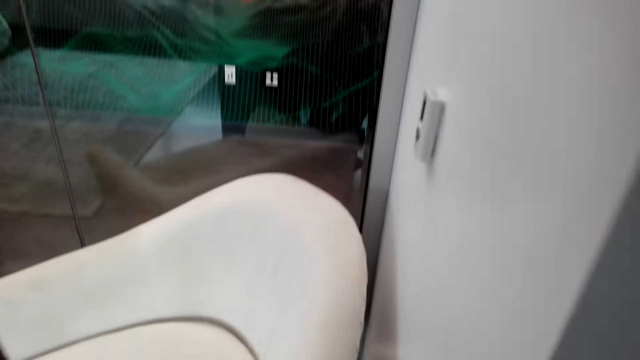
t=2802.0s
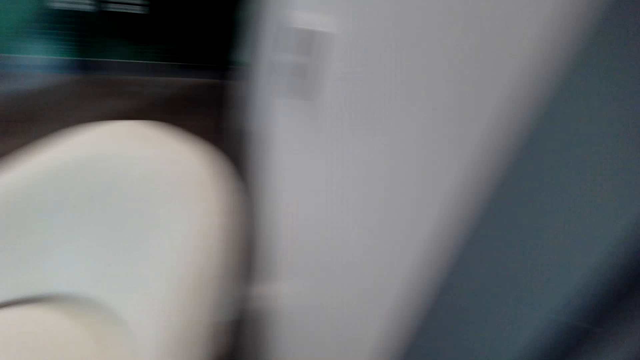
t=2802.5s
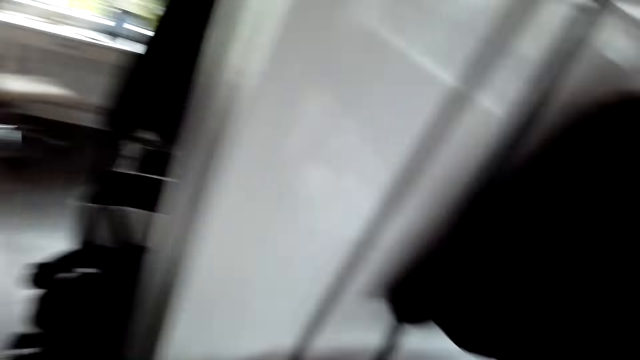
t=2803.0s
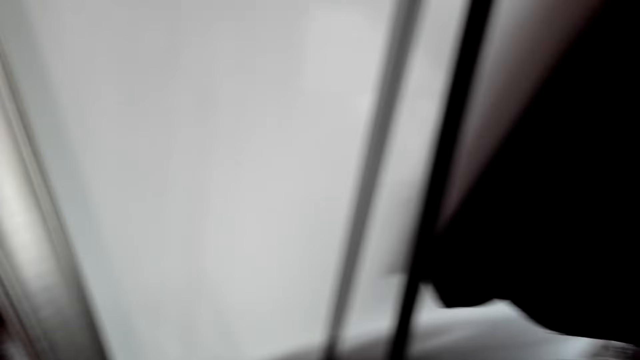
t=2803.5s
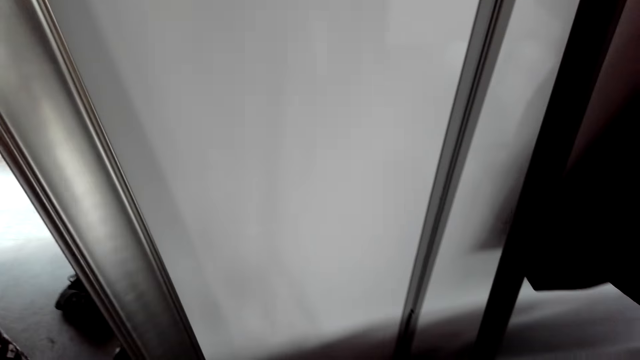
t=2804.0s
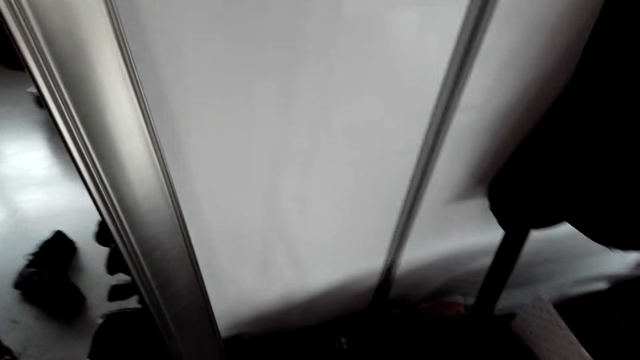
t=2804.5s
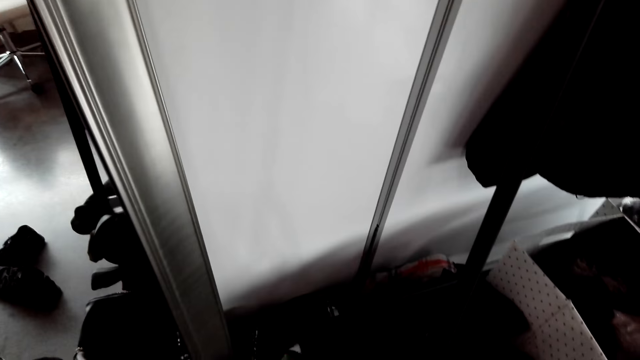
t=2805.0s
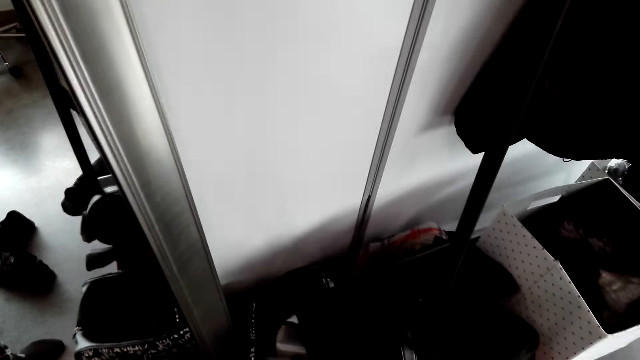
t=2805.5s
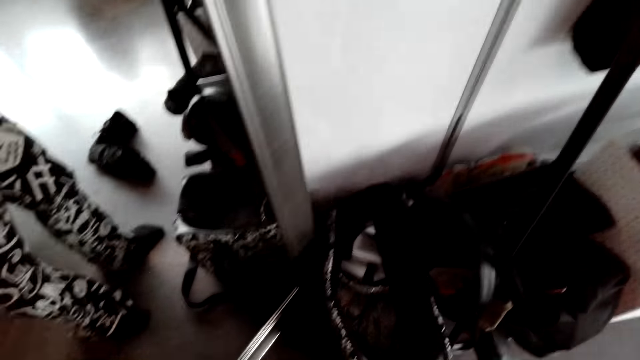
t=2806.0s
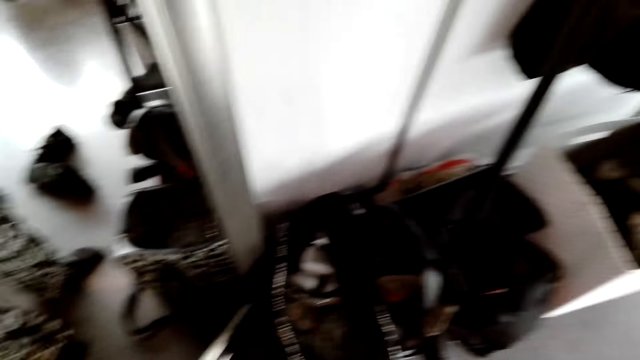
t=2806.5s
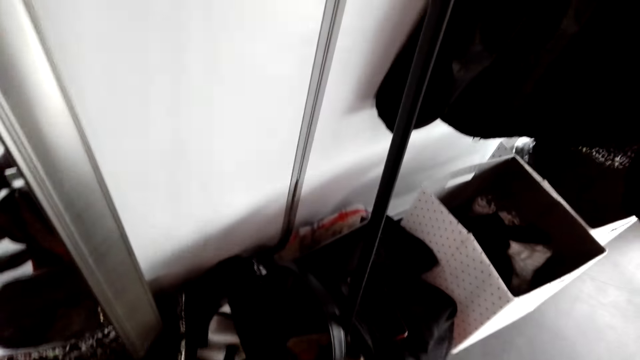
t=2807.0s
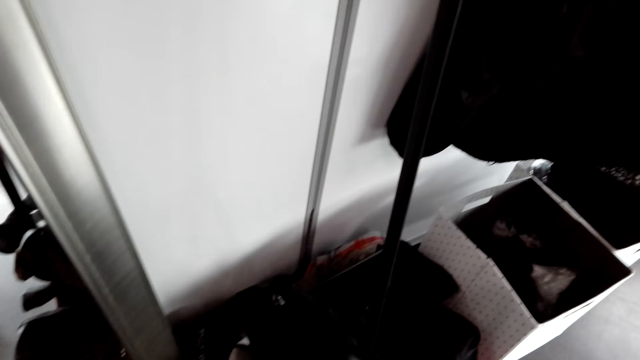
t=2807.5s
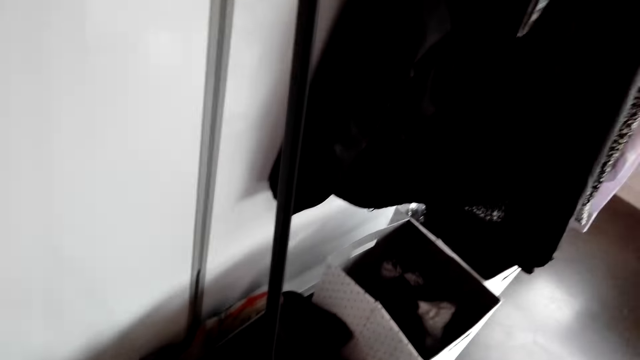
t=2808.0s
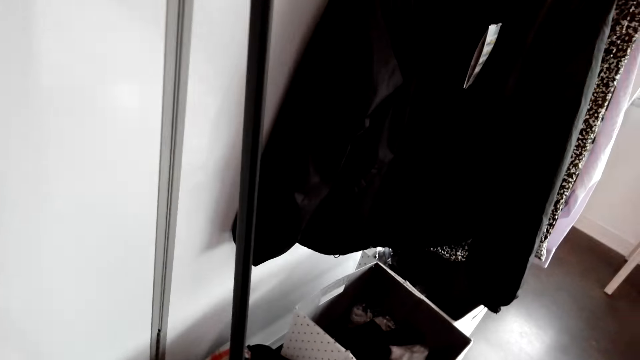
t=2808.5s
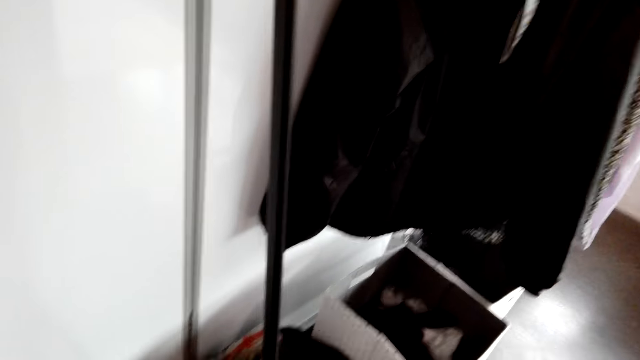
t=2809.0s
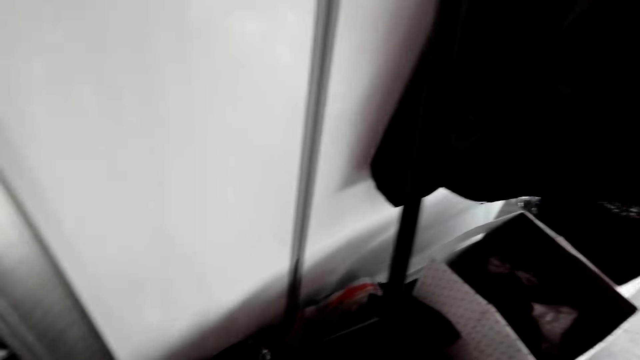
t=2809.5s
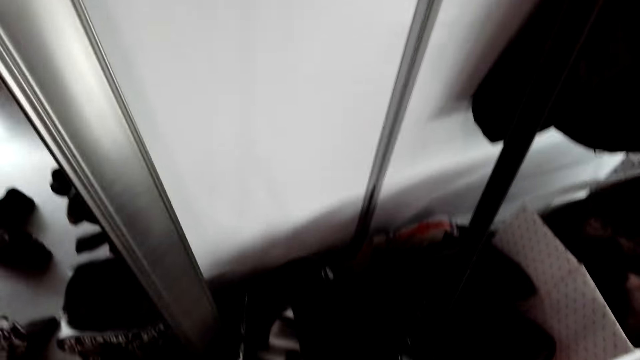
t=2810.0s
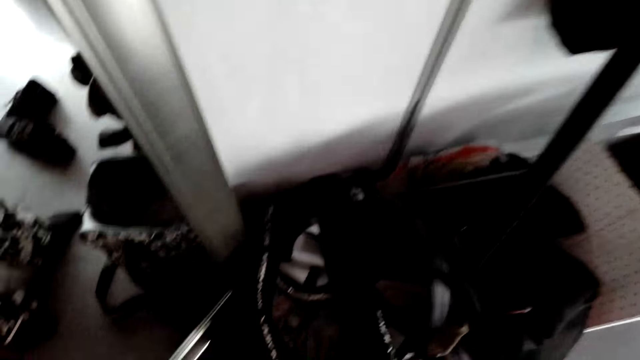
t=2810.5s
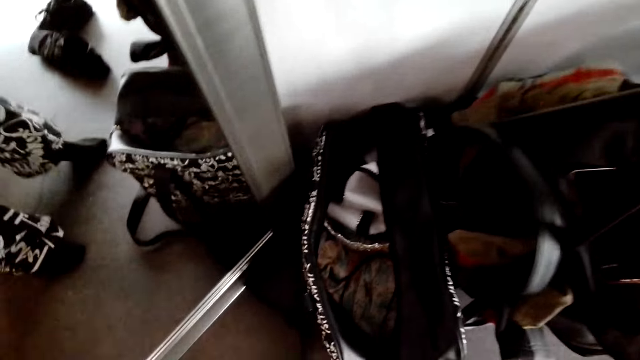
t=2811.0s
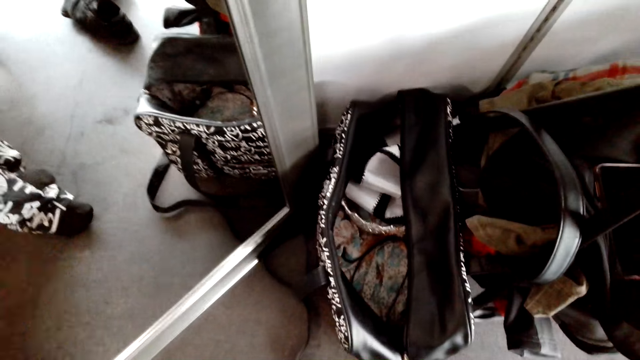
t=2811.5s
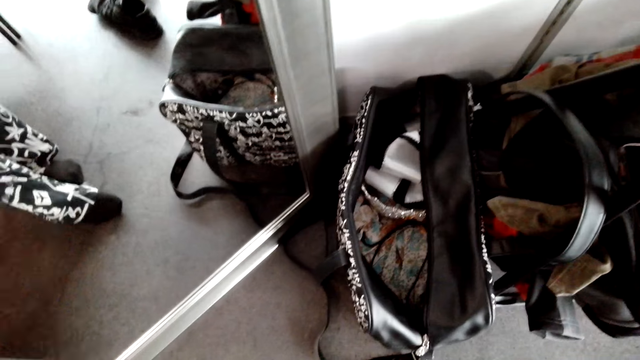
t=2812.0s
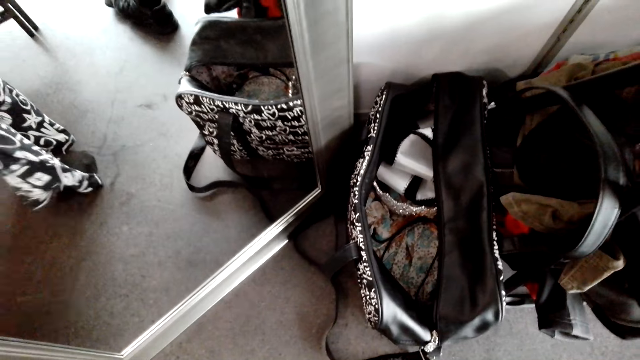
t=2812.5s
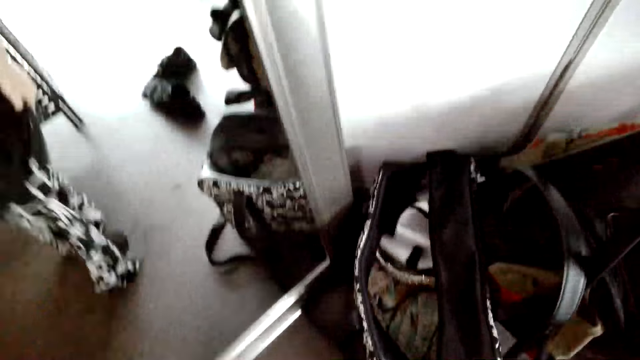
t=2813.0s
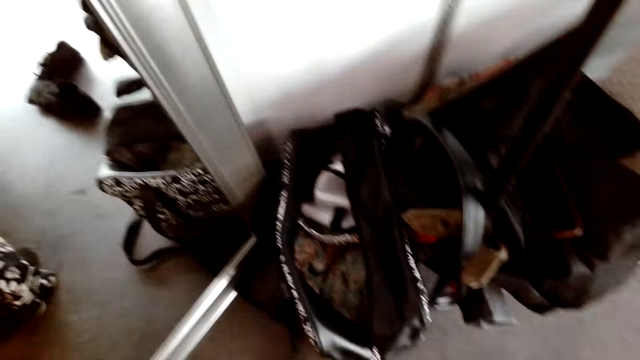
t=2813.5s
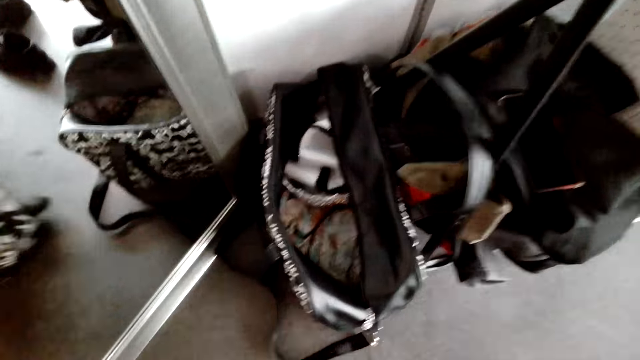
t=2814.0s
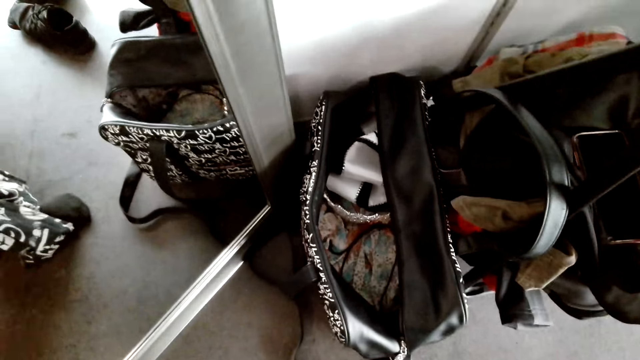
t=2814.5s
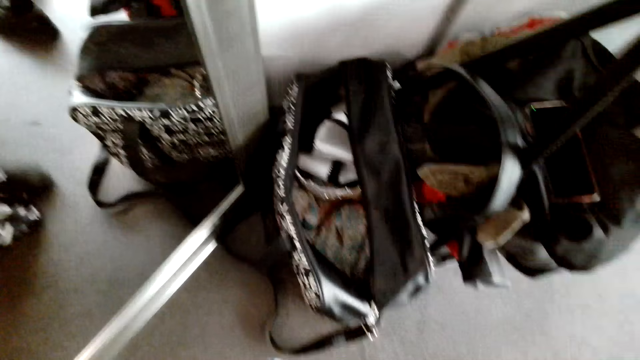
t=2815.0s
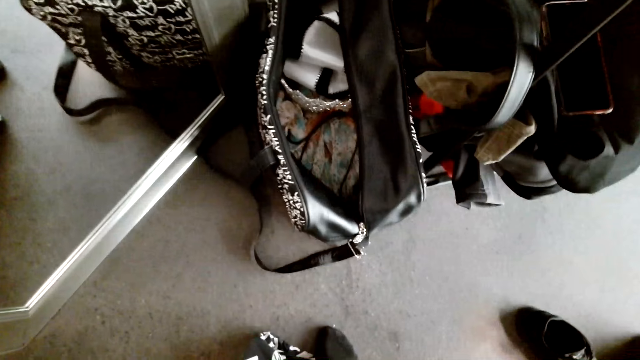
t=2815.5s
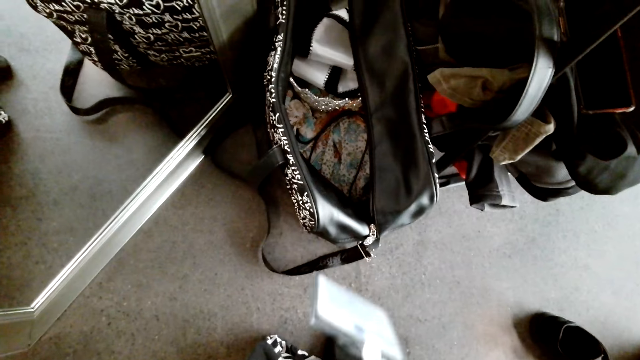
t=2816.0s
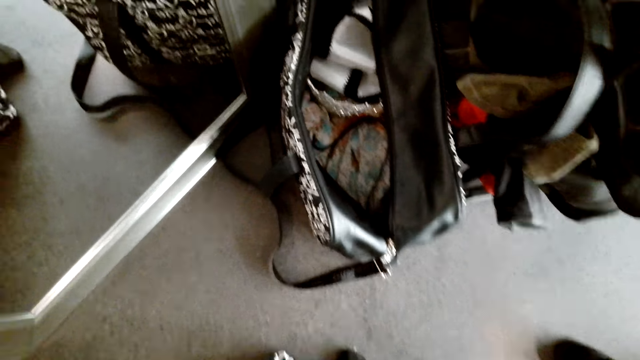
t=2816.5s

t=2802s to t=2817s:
The camera wearer looks around. She takes off her pants.

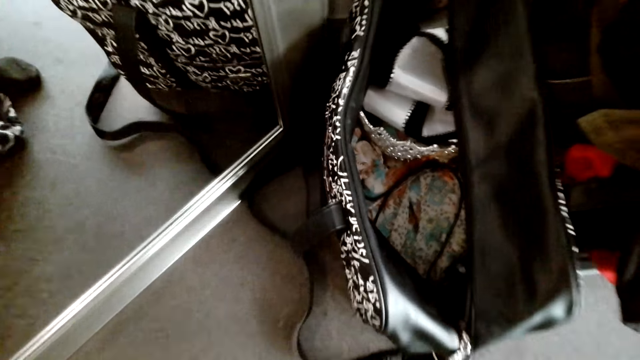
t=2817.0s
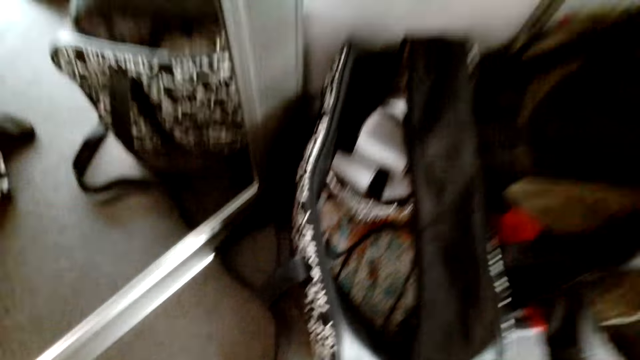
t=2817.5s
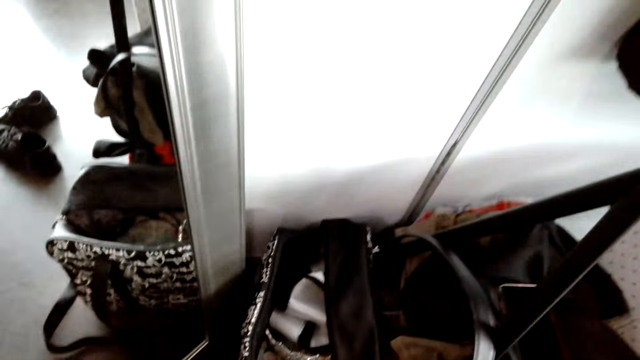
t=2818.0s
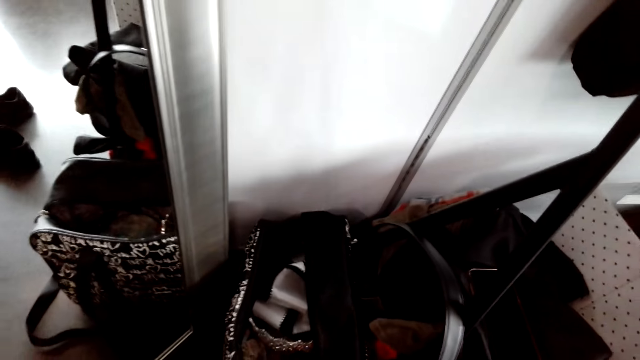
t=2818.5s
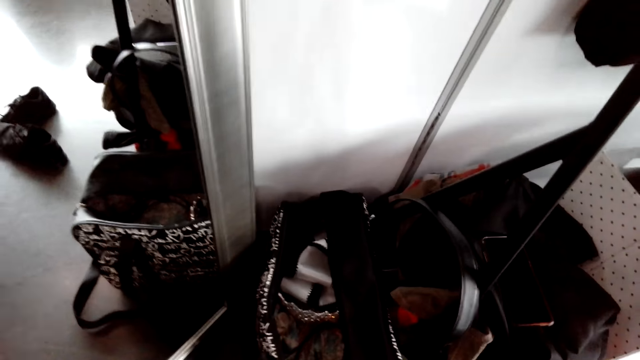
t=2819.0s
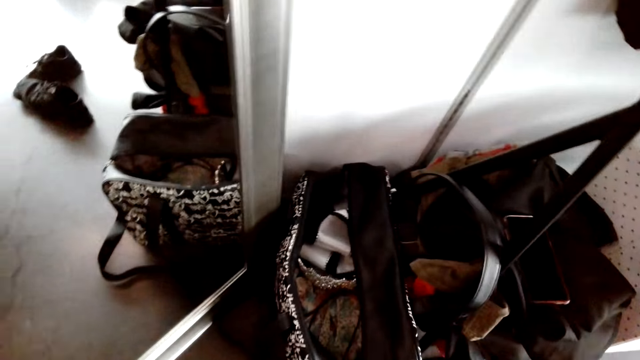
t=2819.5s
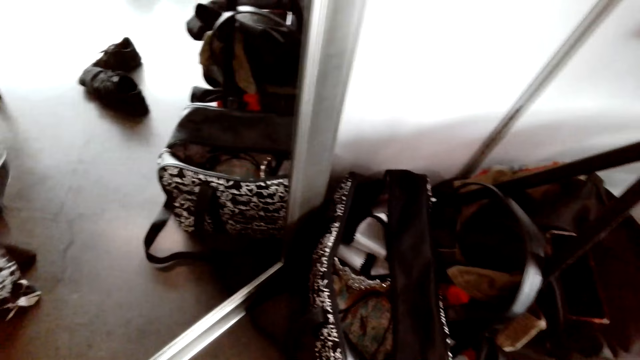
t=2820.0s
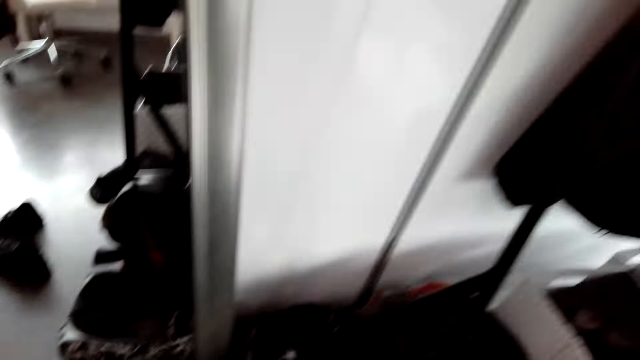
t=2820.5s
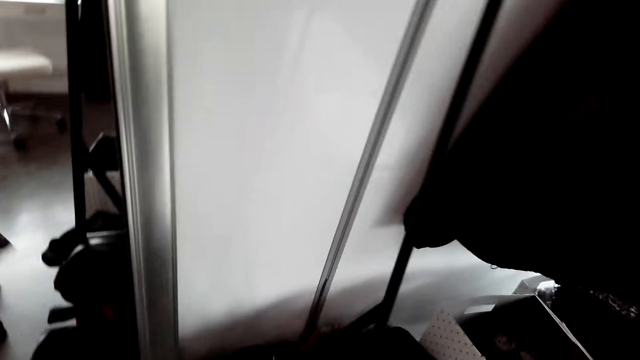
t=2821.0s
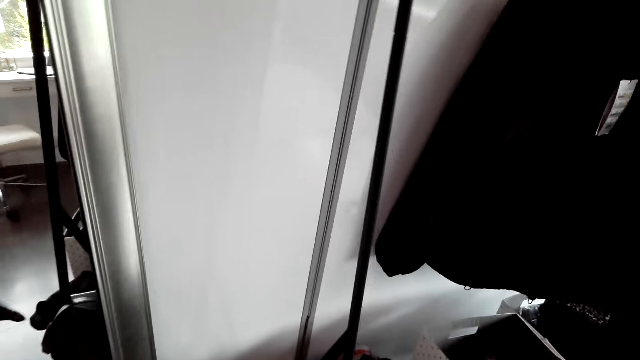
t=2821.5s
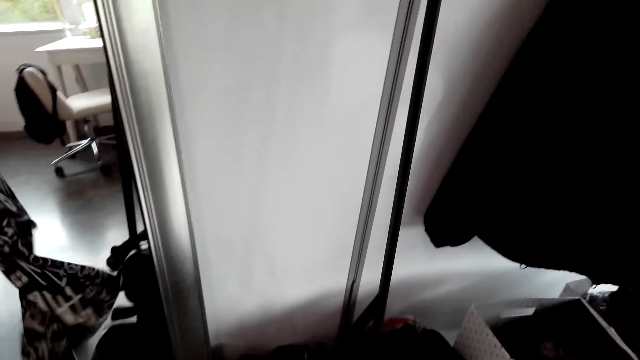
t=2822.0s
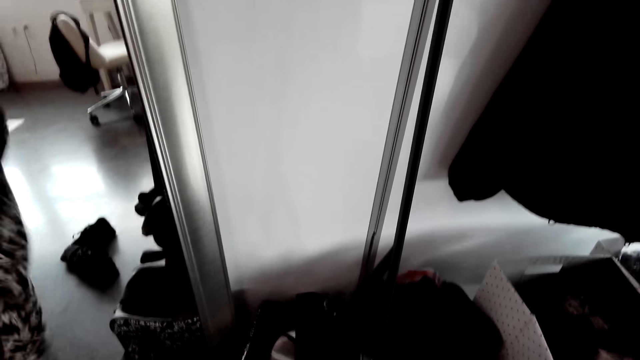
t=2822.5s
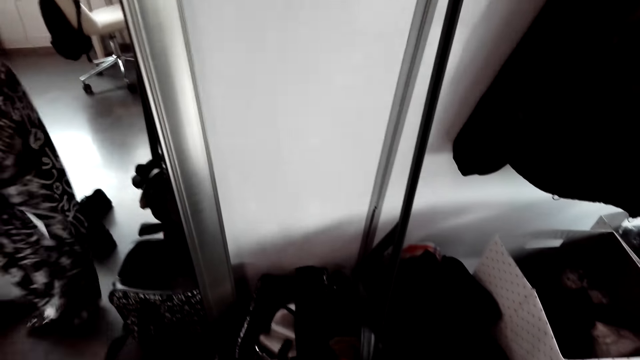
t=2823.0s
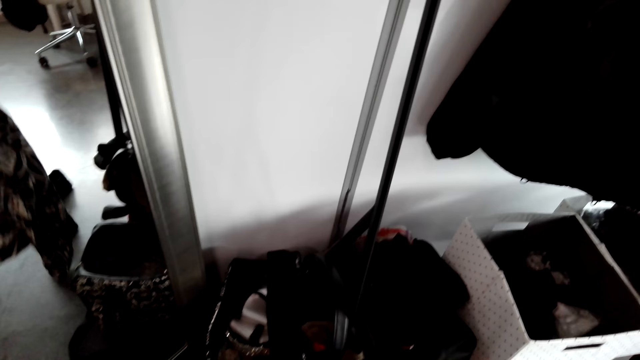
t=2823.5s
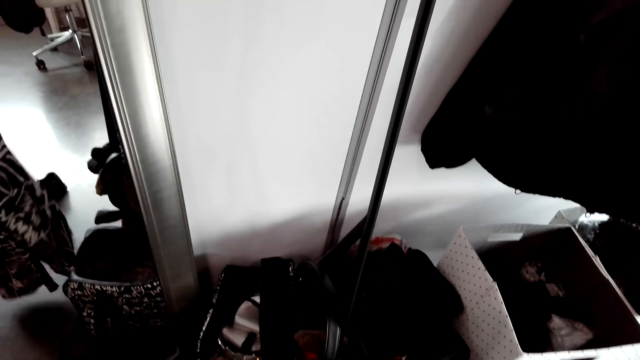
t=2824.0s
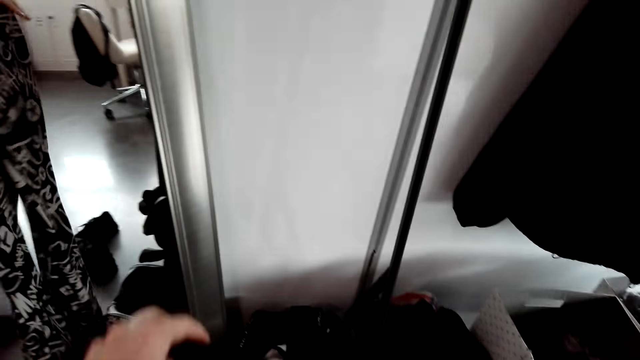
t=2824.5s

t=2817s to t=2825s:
The camera wearer holds the pants in her hands. She removes the cloth.
